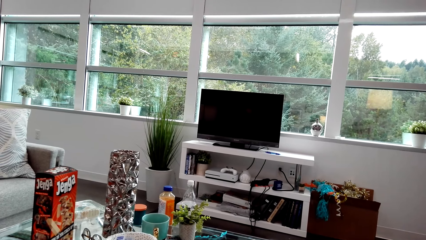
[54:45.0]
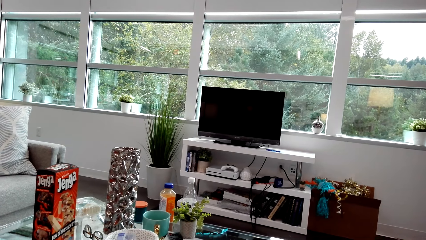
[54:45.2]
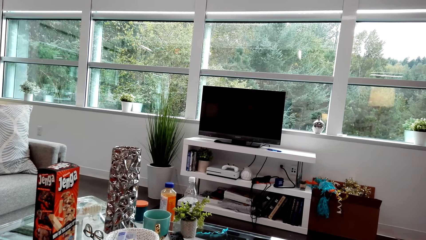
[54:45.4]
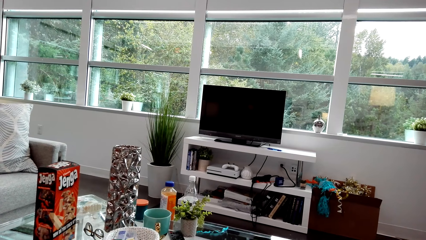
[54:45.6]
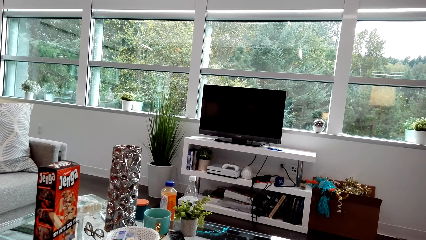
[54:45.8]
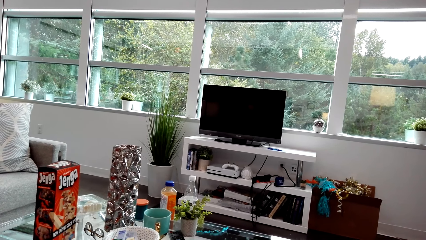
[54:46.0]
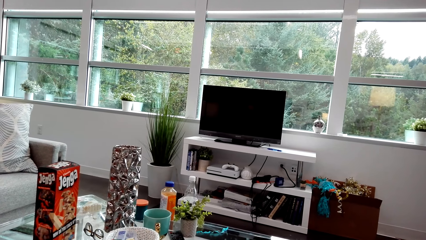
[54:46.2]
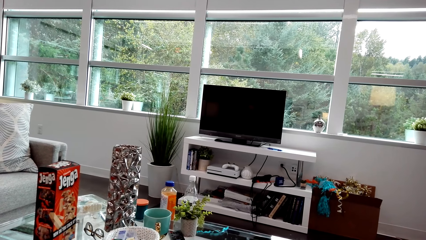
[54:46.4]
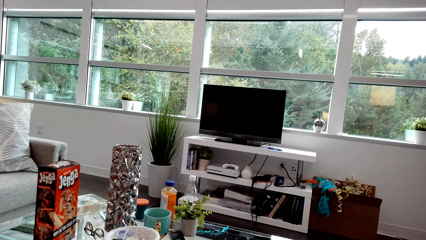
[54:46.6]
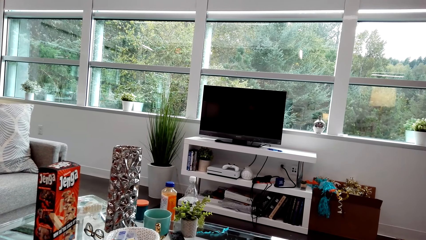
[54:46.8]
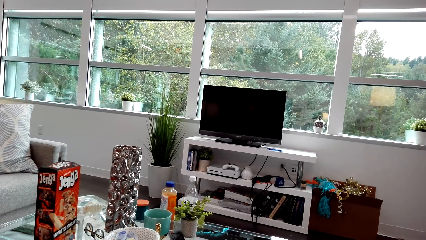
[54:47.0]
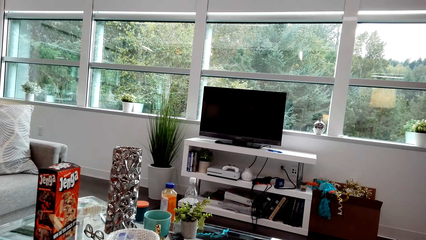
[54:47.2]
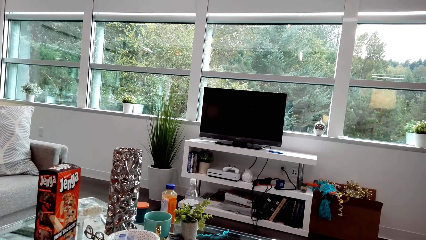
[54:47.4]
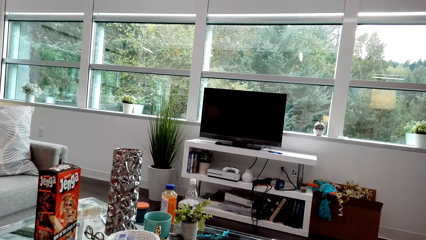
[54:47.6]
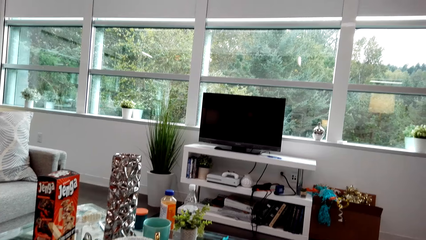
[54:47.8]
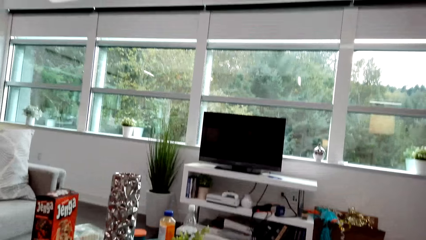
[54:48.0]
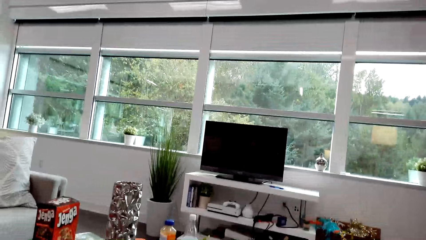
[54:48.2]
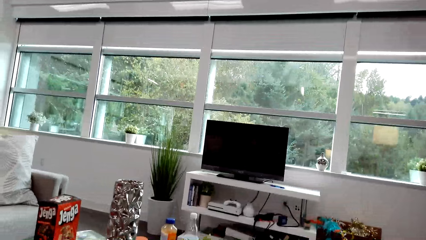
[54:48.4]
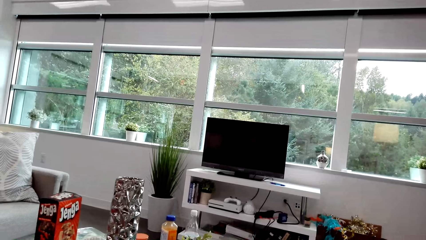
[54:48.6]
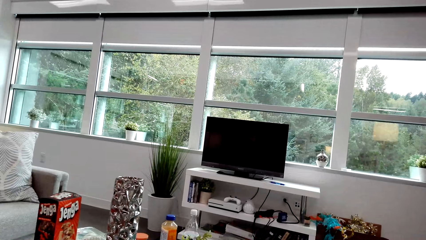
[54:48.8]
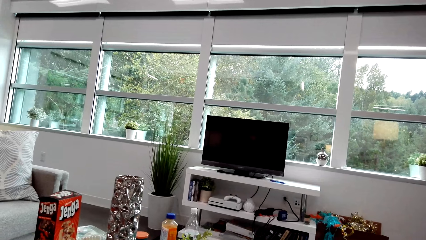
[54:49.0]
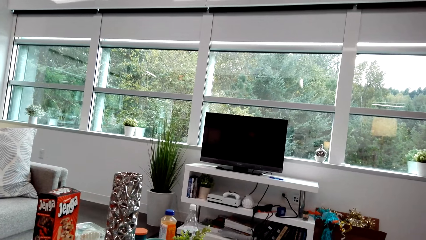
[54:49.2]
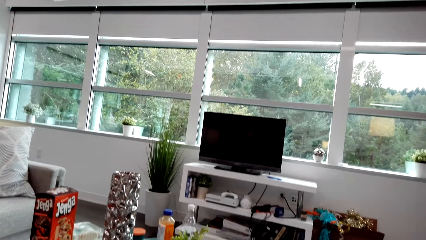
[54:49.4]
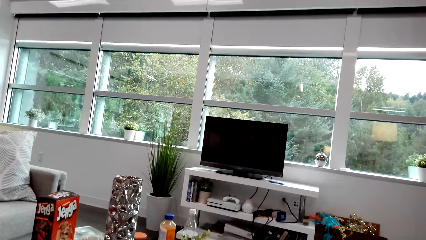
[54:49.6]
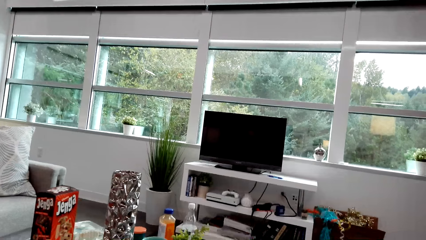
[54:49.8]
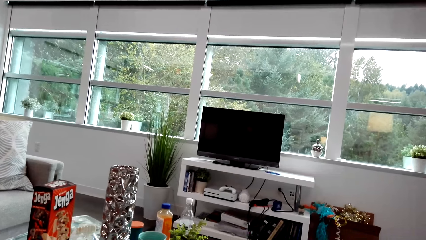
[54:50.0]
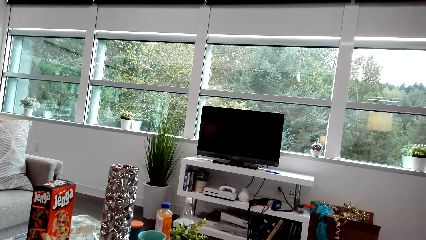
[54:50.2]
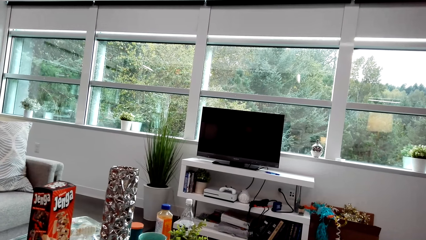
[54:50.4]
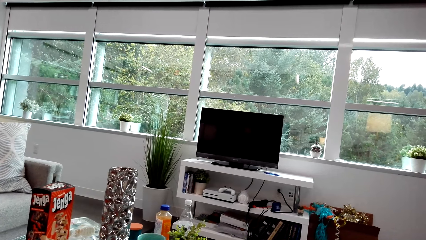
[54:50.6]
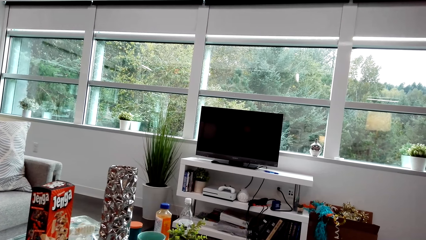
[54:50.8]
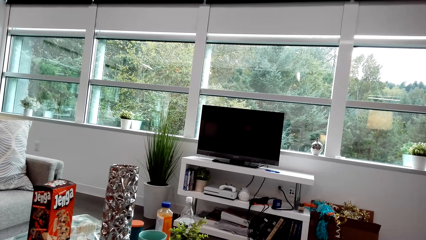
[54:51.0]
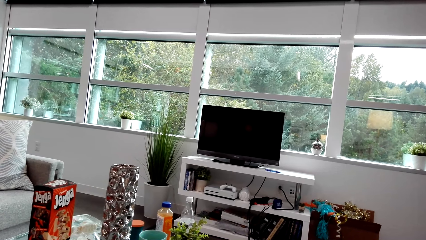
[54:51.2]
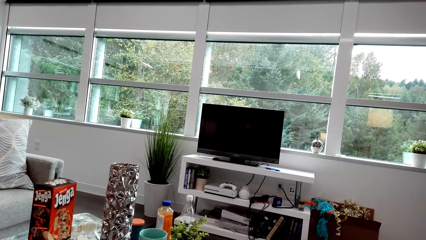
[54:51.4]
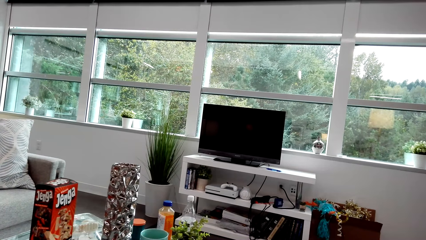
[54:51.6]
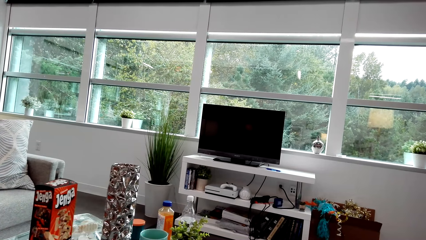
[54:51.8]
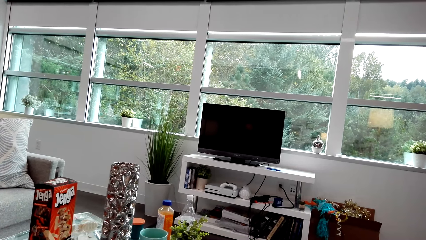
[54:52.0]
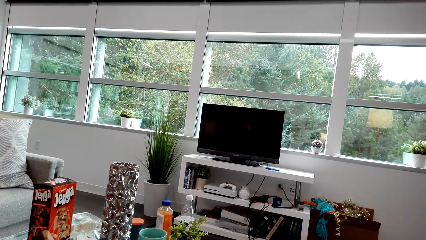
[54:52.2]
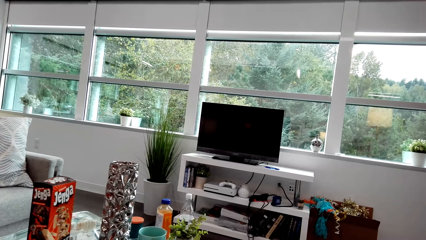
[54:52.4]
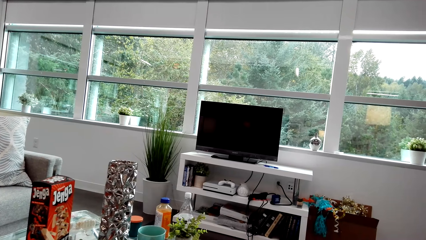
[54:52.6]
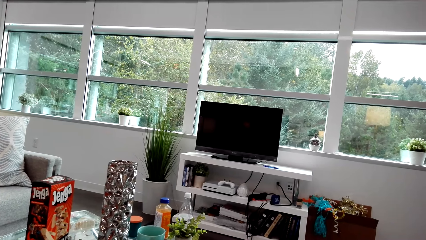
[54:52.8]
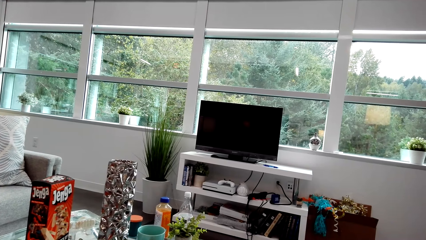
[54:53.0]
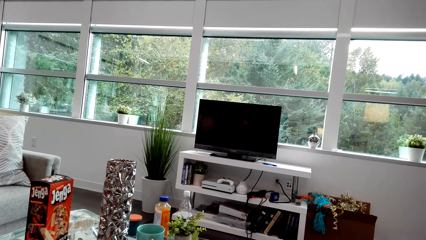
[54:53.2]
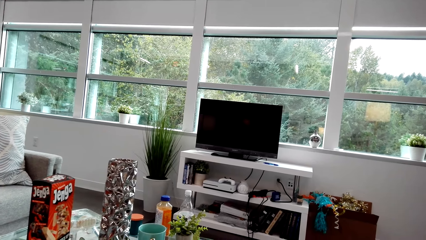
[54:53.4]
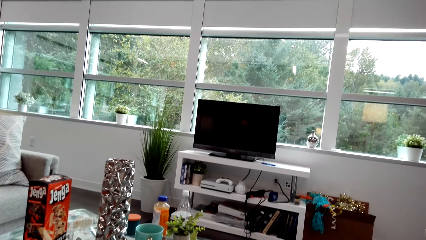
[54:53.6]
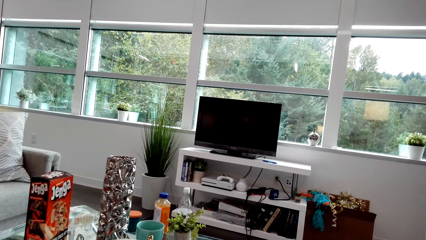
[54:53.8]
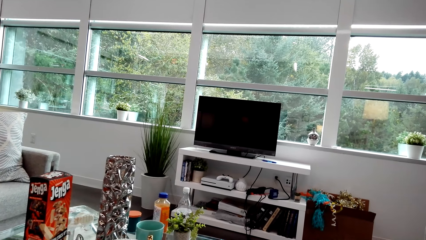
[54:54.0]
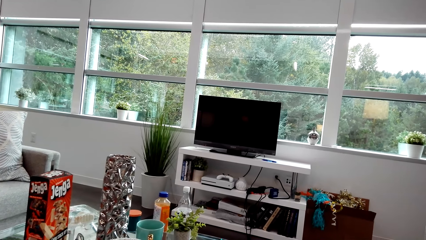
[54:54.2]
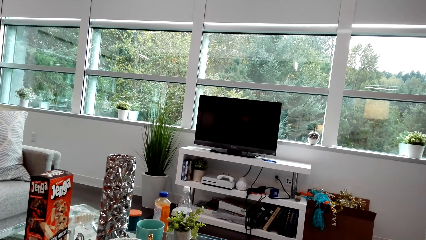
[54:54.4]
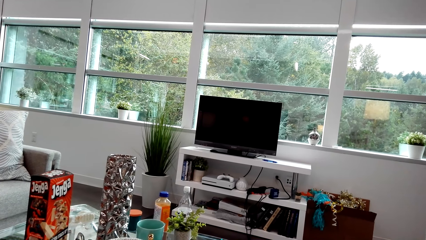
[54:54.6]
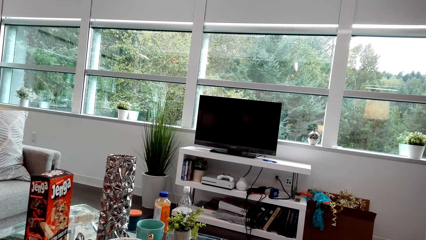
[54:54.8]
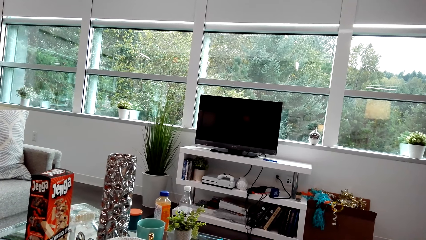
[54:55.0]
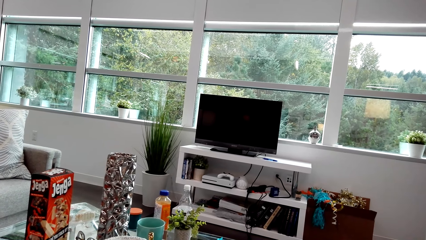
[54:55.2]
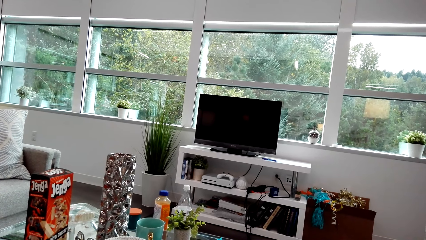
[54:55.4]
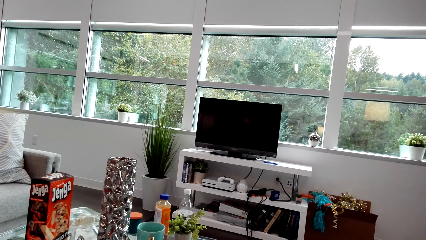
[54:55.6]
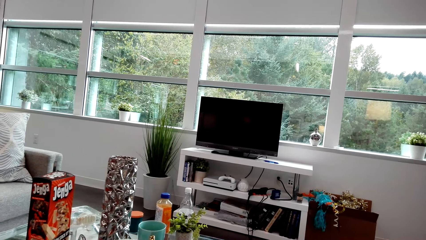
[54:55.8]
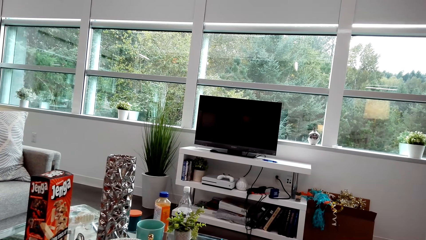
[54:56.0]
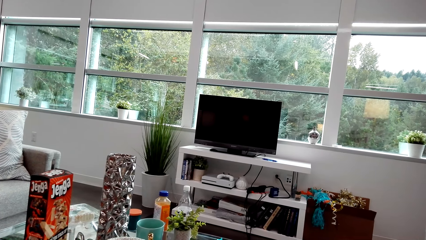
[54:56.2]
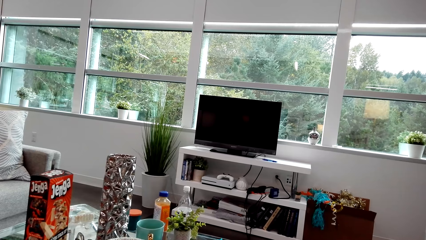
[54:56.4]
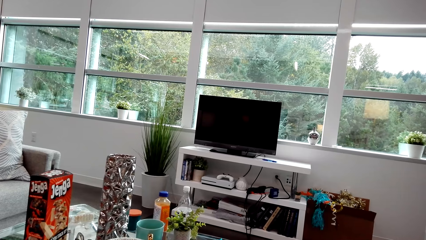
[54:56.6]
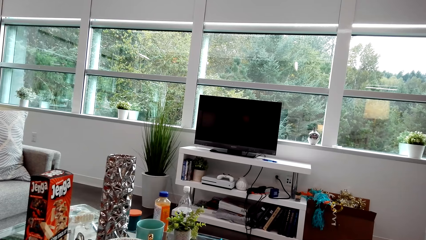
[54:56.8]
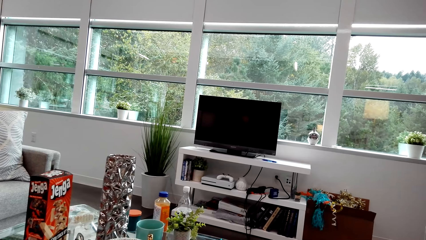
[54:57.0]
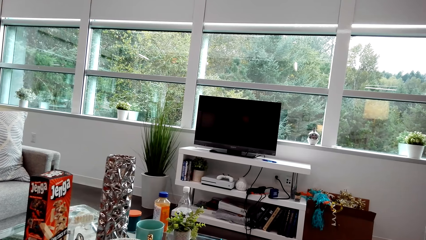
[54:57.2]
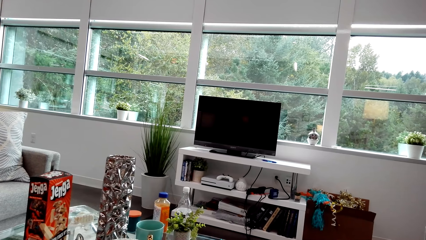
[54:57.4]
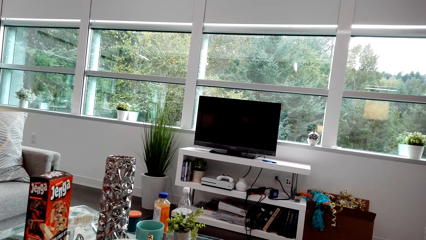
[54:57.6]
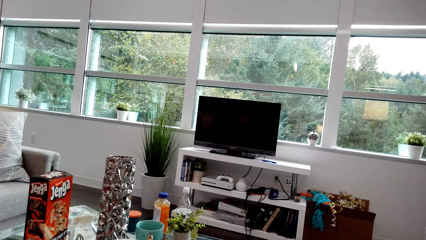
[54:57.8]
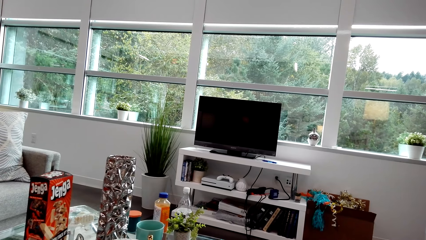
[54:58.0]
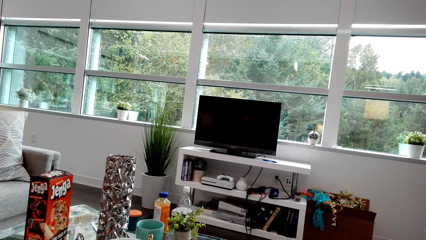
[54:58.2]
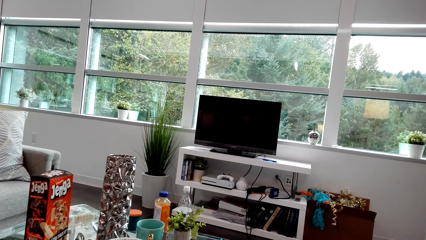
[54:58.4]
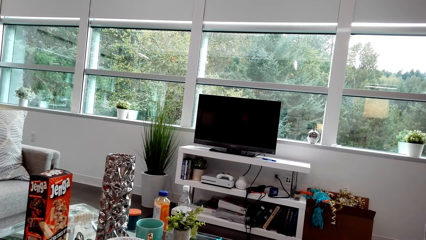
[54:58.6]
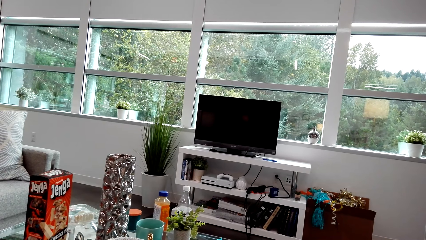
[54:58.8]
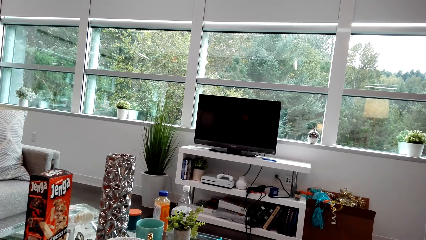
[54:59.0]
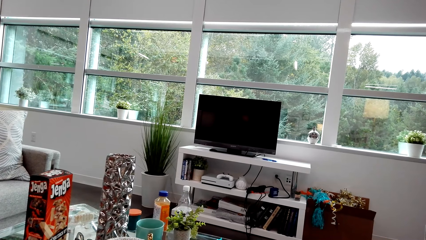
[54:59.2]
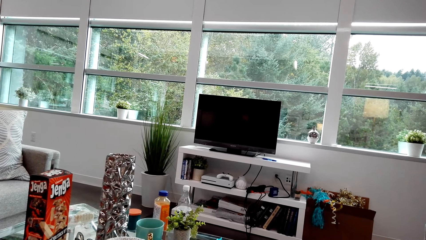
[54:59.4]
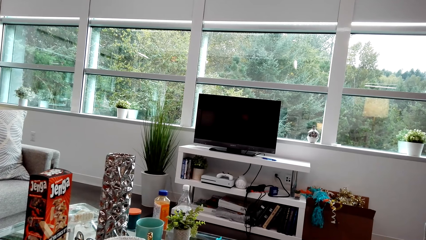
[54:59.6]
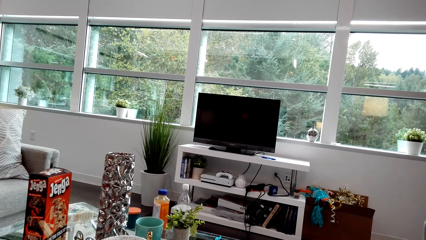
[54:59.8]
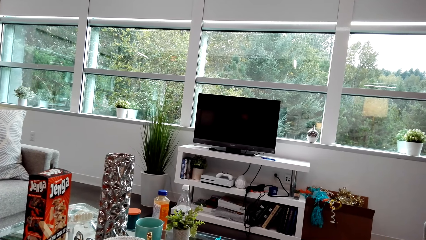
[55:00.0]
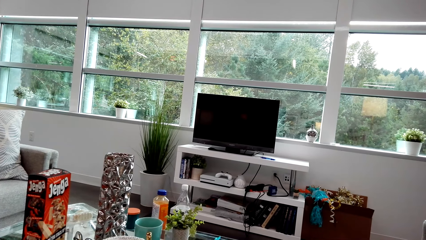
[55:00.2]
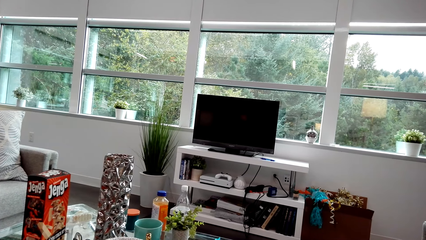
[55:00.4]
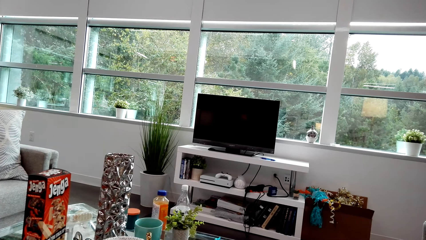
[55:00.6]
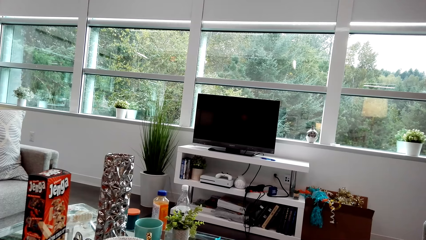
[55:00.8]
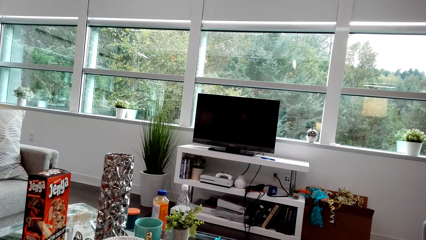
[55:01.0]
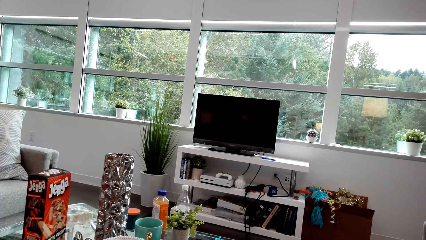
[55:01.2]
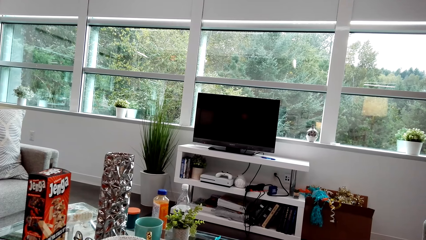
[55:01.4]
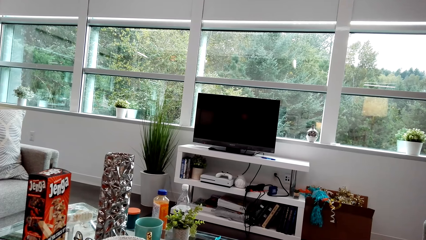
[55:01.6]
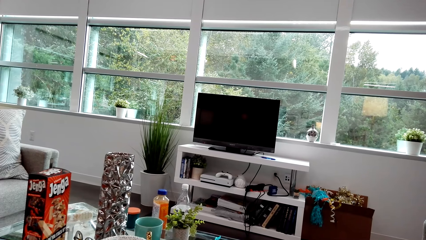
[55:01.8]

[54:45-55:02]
A lady dialogues. The camera wearer dialogues with the lady. They look around. They dialogue with the lady. They look around.
